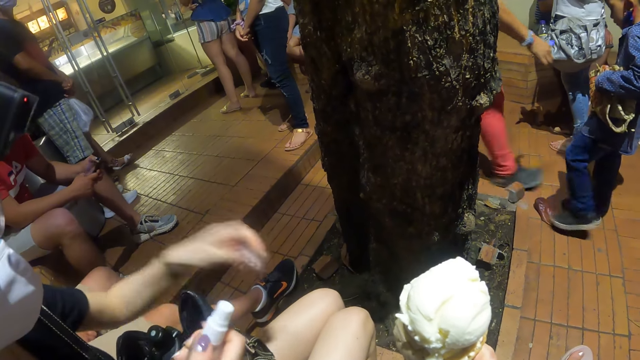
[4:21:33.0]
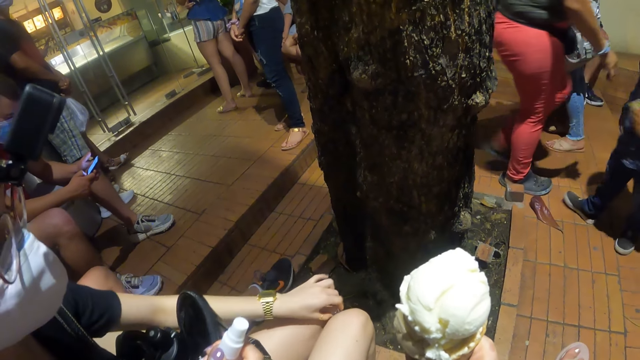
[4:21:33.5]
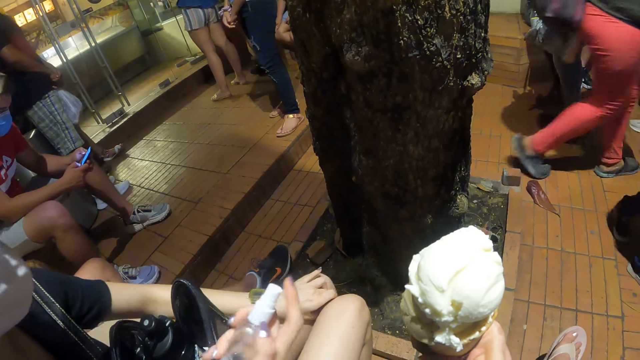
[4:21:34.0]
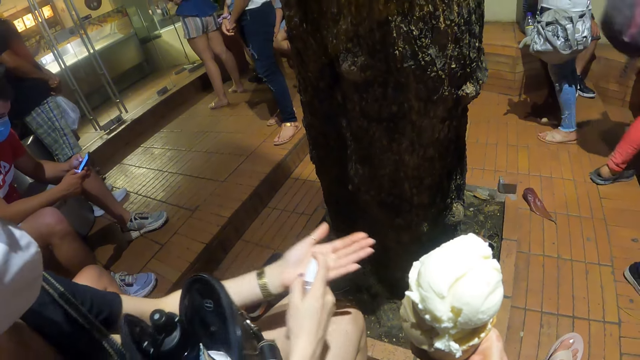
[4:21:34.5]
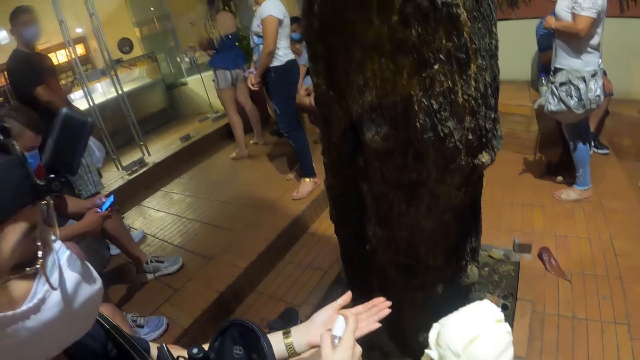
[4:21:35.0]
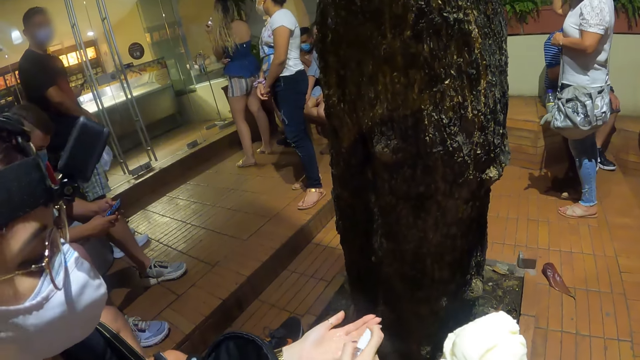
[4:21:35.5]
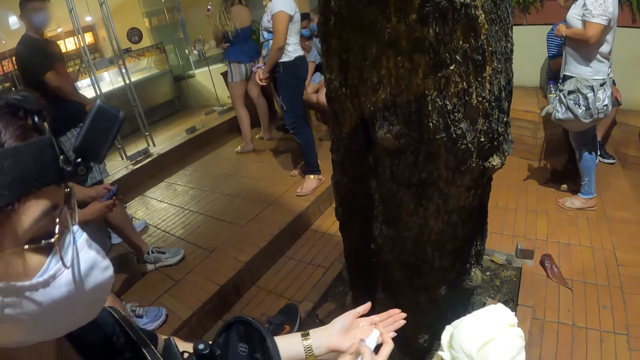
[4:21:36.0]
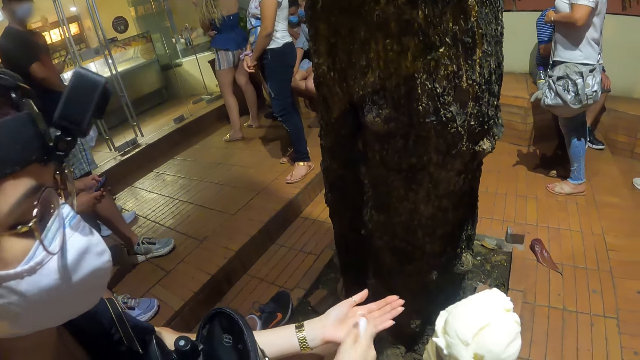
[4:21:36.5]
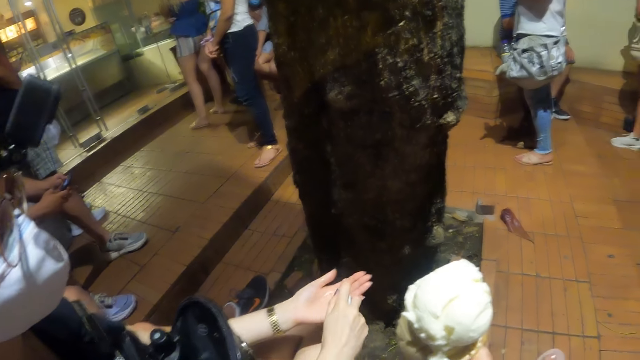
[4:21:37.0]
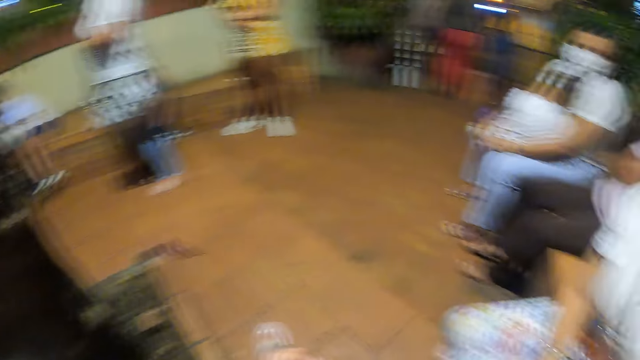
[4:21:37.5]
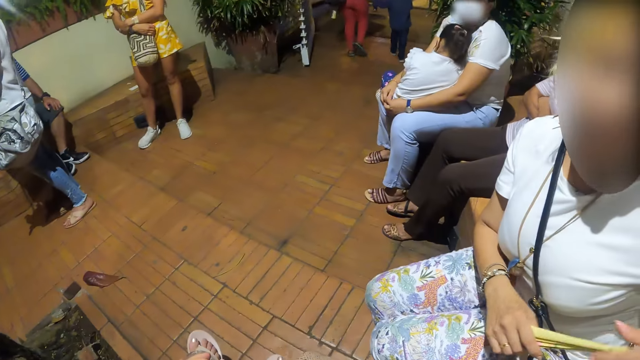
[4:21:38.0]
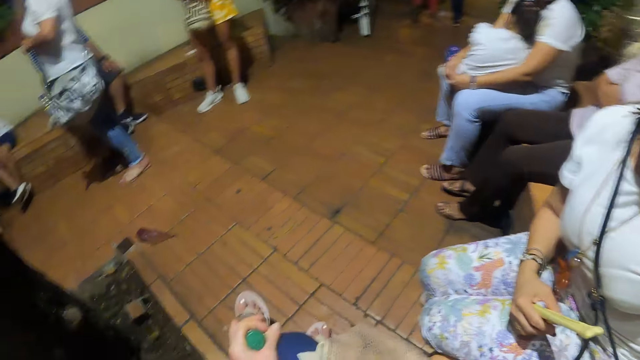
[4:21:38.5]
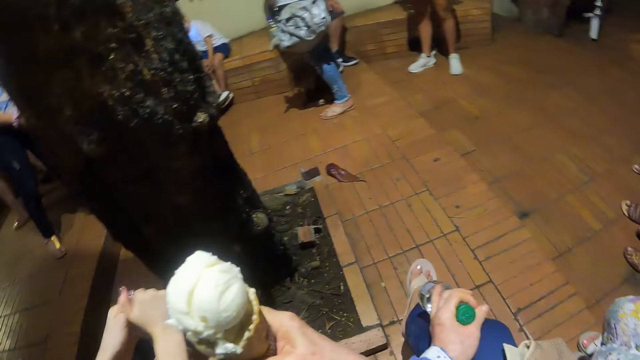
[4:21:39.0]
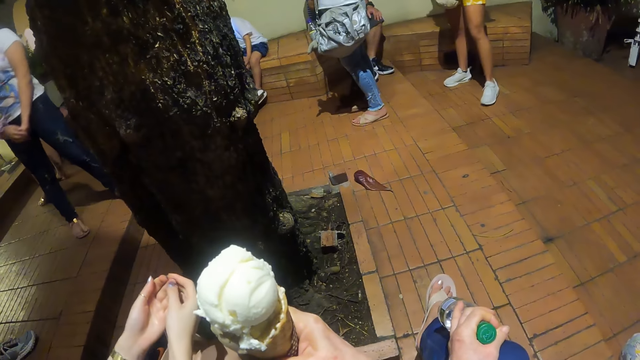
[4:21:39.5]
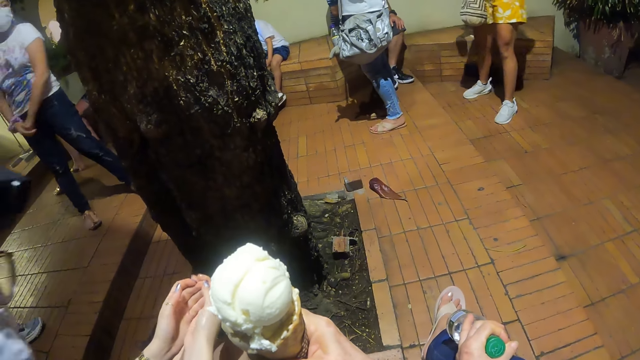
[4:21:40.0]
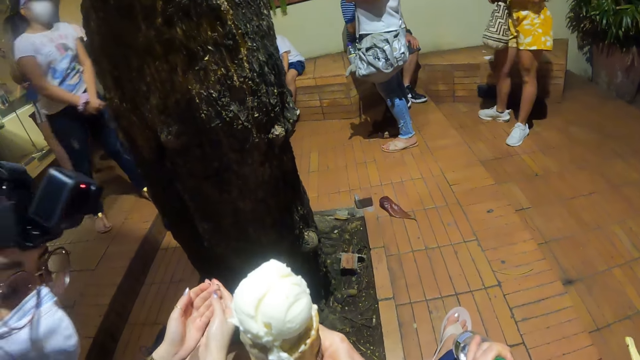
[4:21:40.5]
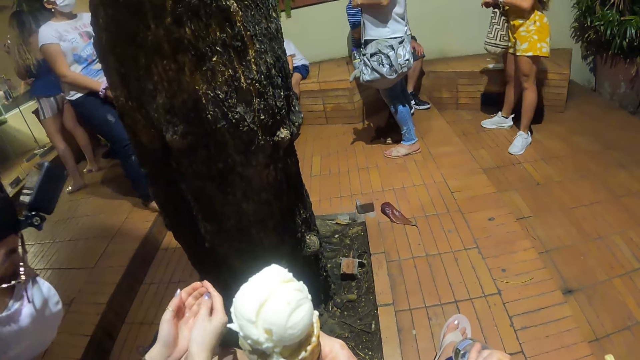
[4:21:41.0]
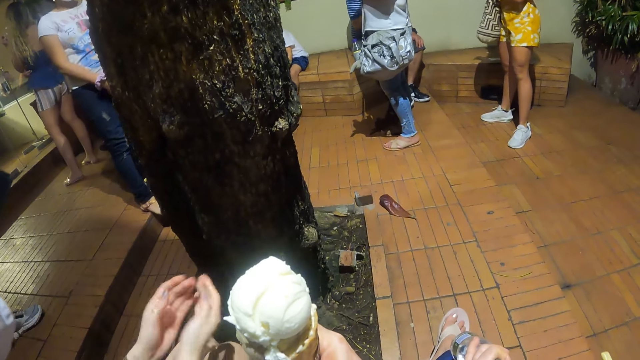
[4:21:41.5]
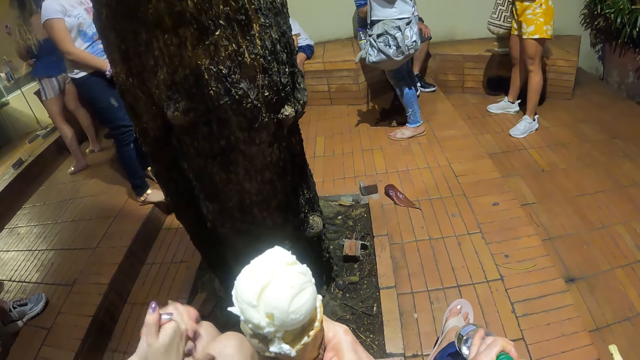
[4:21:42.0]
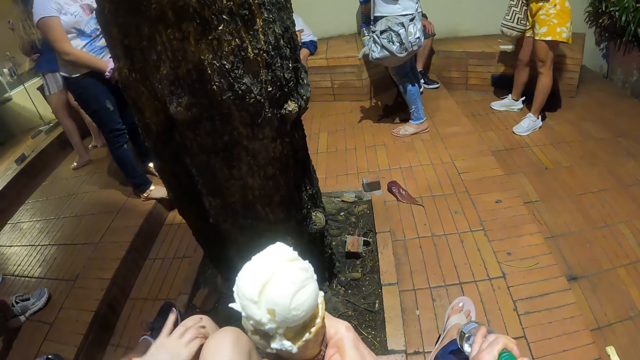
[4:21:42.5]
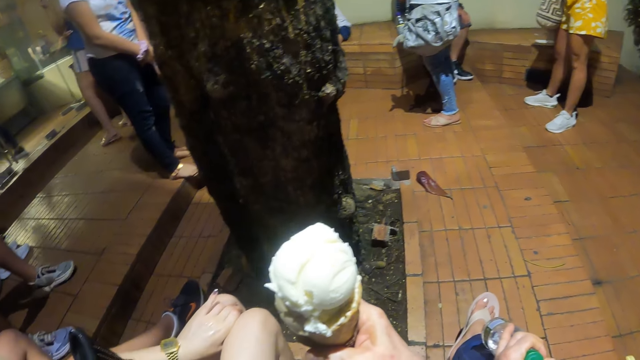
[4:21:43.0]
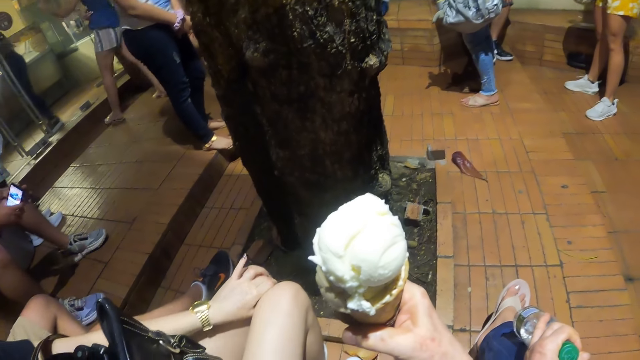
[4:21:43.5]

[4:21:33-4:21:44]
The camera wearer removes the sanitizer from the bag. A woman opens the bottle. The woman places the bottle top between her thighs. The woman lifts the bottle and pours the sanitizer into the hands. The camera wearer looks around. They look at another woman. They converse with the other woman and look around. They converse with the first woman. The first woman rubs both hands.

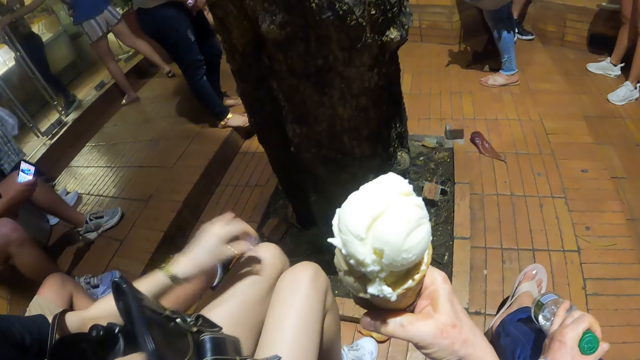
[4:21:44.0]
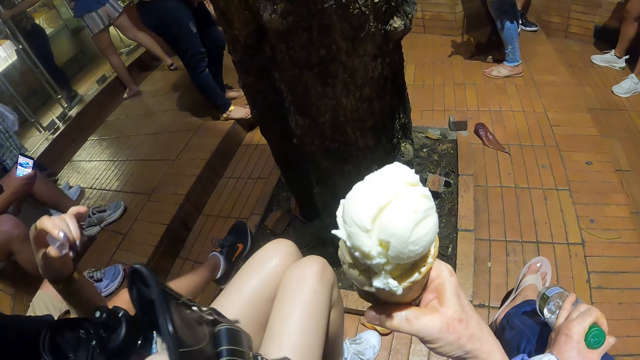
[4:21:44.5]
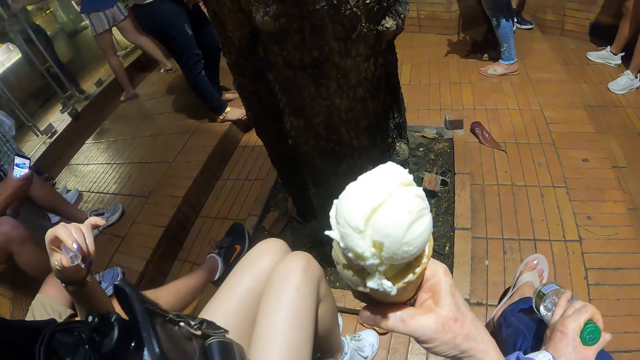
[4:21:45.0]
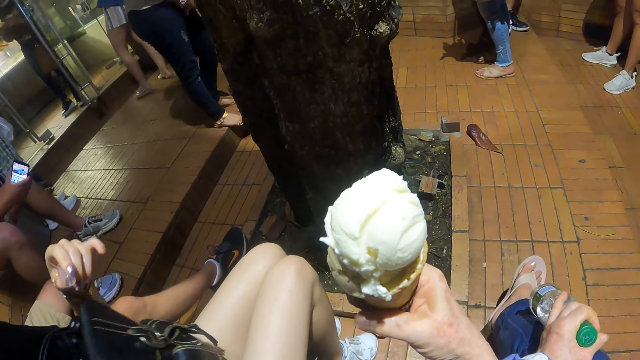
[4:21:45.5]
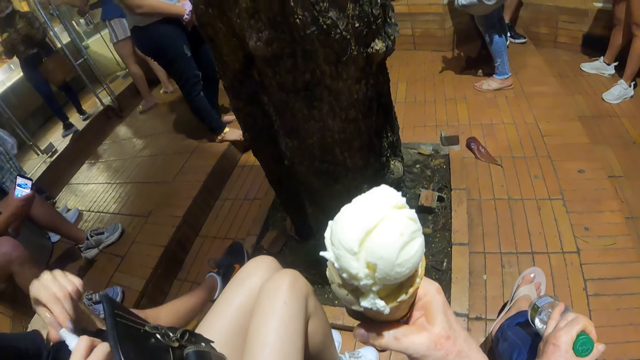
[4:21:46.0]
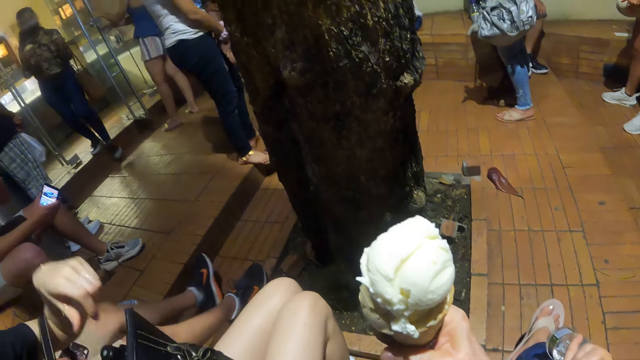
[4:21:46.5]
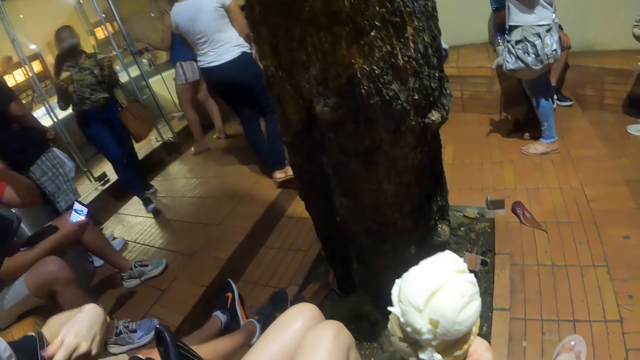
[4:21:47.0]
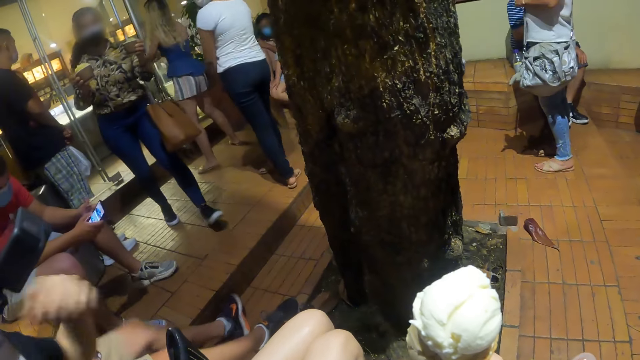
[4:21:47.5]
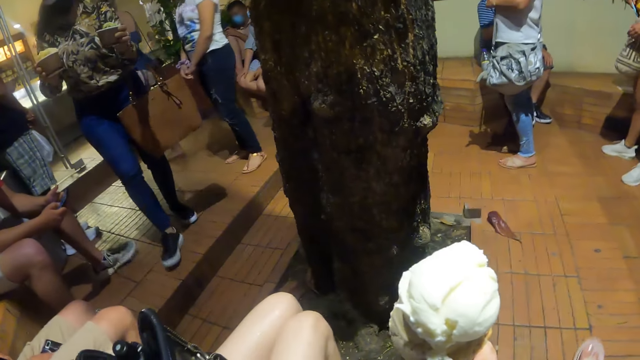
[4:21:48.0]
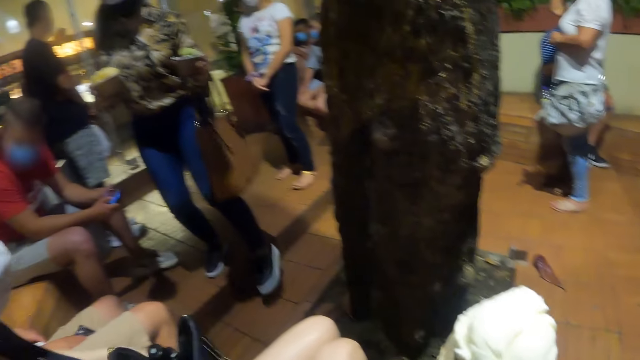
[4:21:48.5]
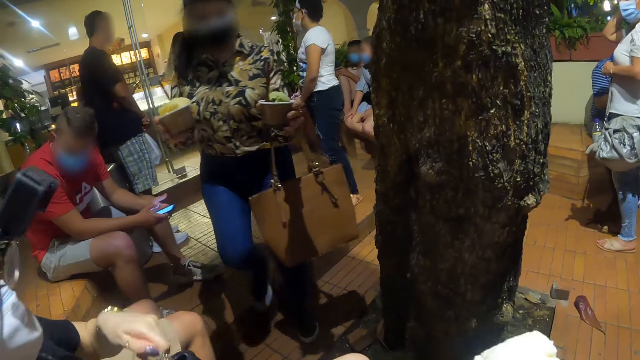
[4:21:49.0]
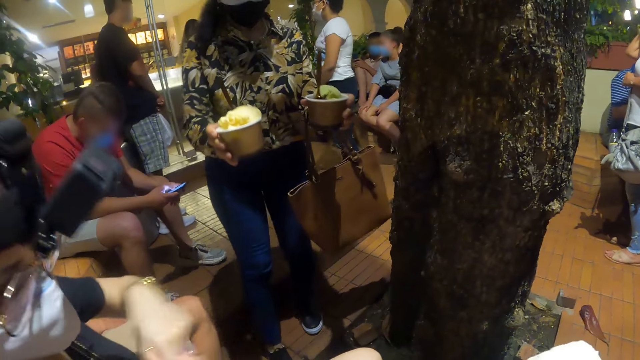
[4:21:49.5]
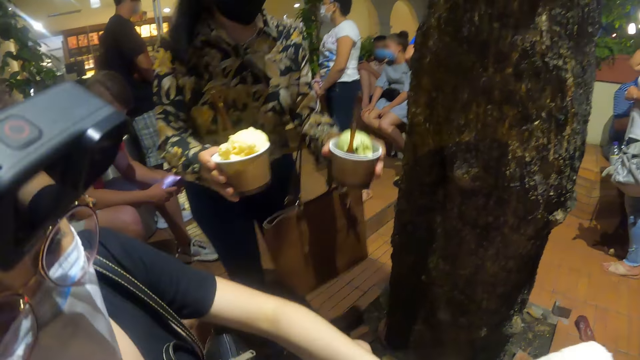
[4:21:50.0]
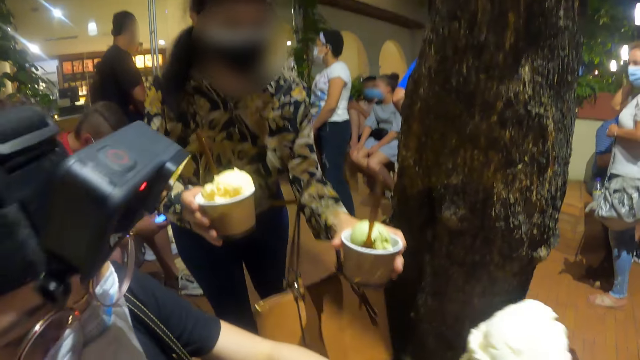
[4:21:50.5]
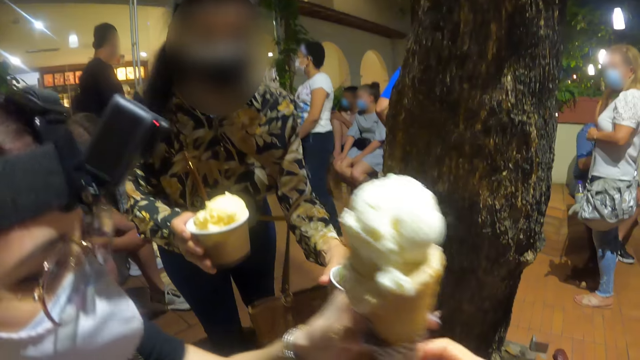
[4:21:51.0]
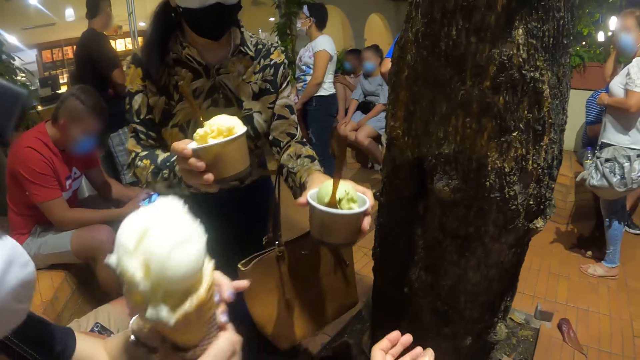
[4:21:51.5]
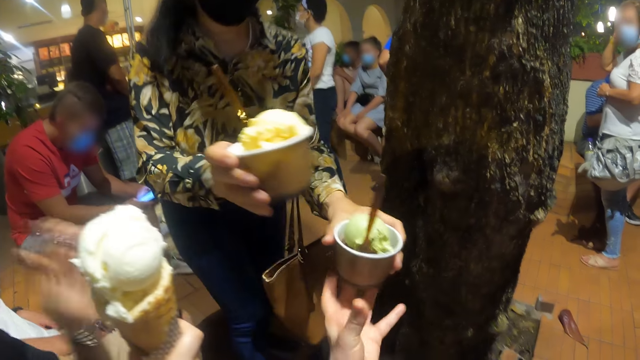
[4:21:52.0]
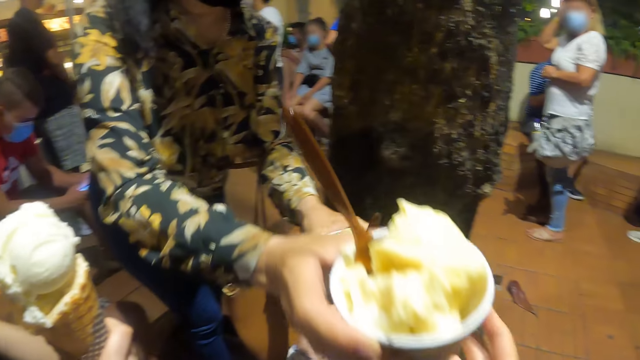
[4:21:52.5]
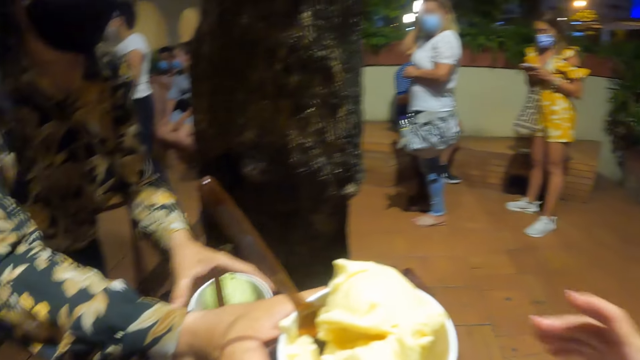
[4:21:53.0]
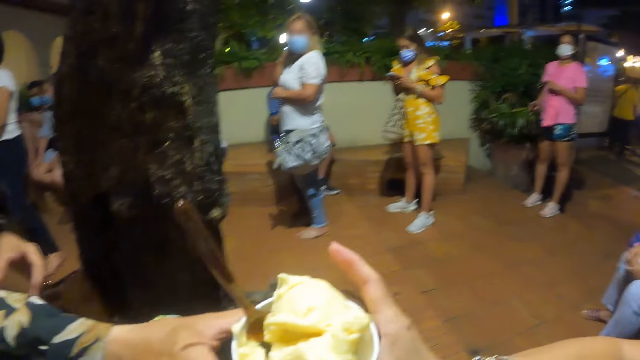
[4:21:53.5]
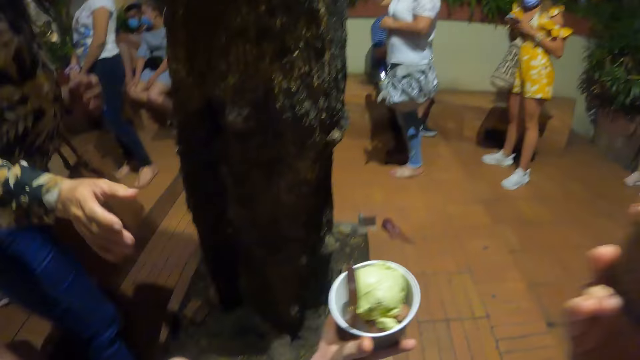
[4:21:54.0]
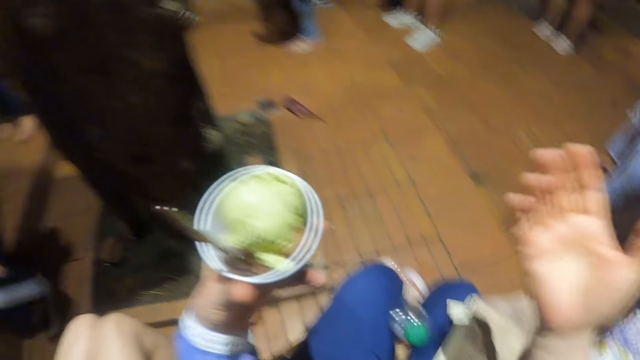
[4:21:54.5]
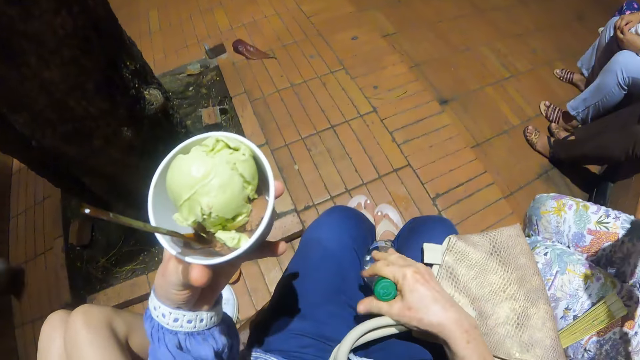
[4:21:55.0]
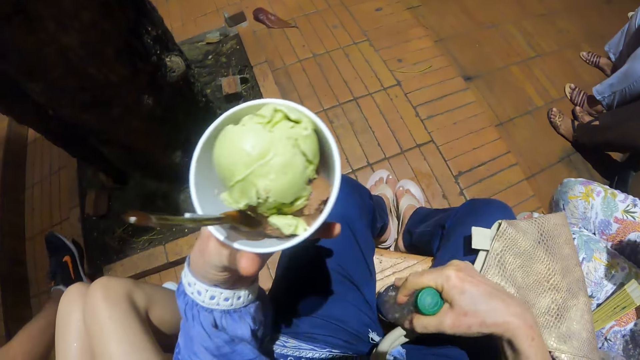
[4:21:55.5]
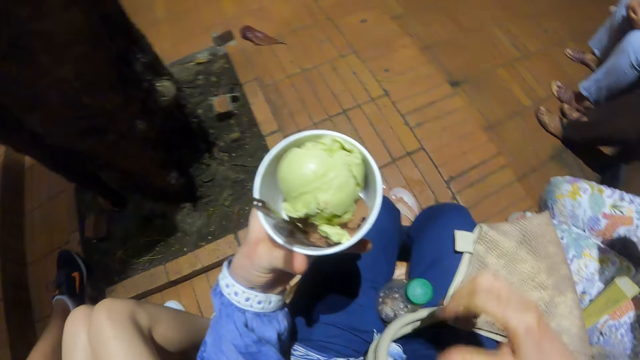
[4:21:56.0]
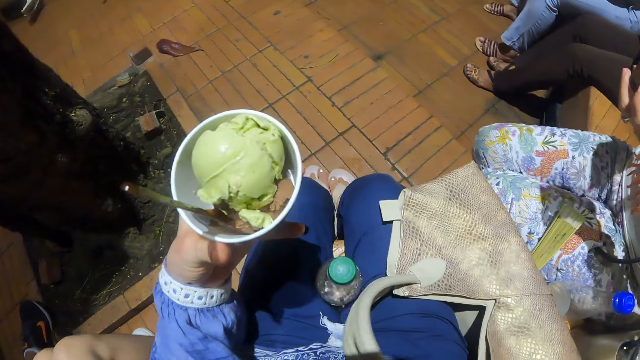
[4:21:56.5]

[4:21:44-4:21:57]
The camera wearer looks around. A woman looks inside the bag. The camera wearer looks around. The woman converses with the camera wearer. A second woman lifts a tin. The camera wearer lifts an ice cream. She gives the ice cream to a person. The second woman passes the tin to the camera wearer. The camera wearer picks food from the second woman. A third woman picks the tin from the second woman. The second woman pulls back both hands. The camera wearer places a bottle of water between her legs. She pulls the bottle off the lap, pulls back the right hand, and looks around.
